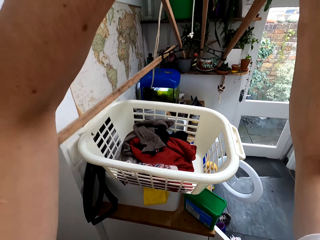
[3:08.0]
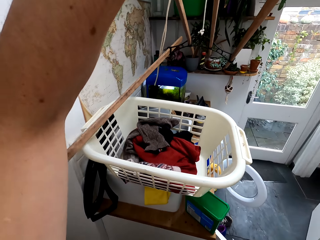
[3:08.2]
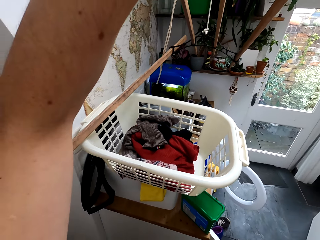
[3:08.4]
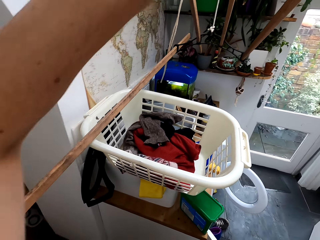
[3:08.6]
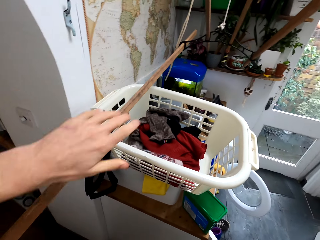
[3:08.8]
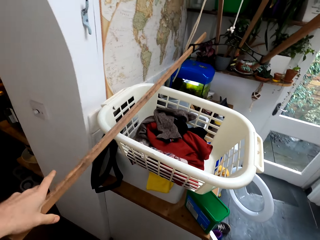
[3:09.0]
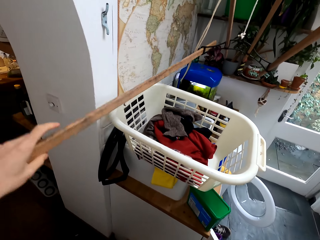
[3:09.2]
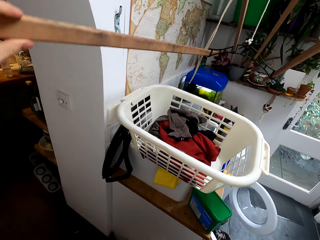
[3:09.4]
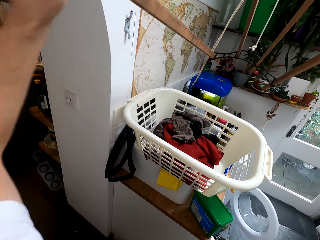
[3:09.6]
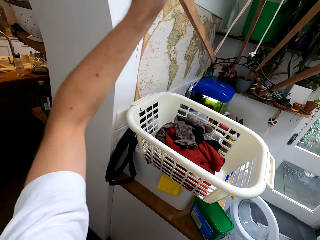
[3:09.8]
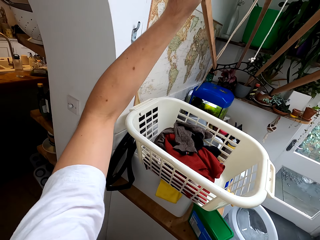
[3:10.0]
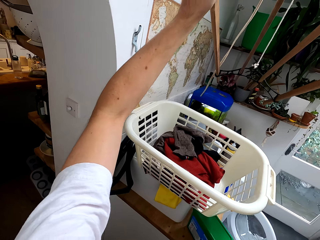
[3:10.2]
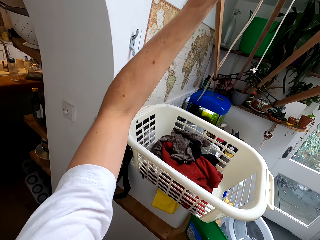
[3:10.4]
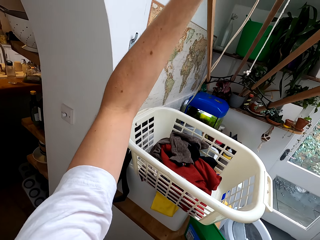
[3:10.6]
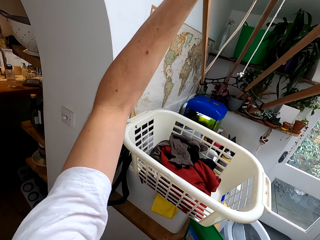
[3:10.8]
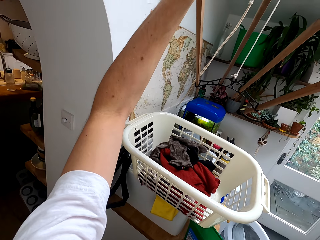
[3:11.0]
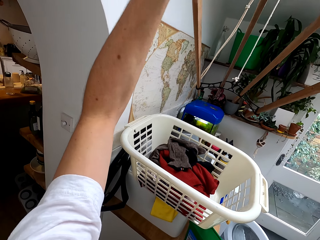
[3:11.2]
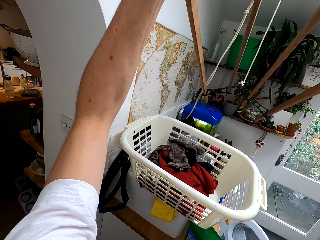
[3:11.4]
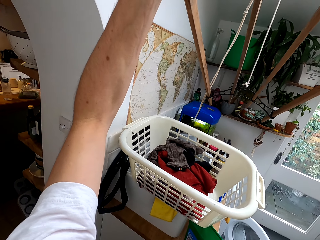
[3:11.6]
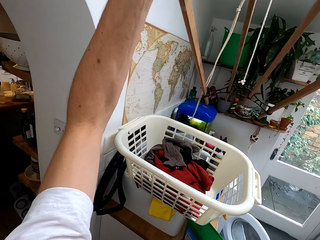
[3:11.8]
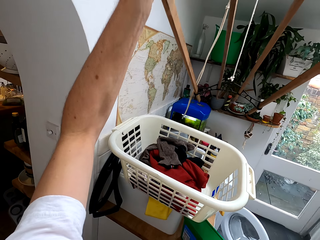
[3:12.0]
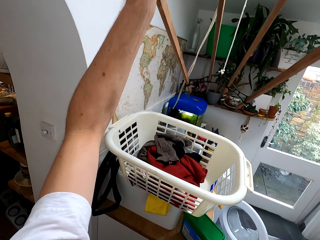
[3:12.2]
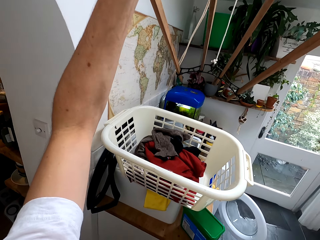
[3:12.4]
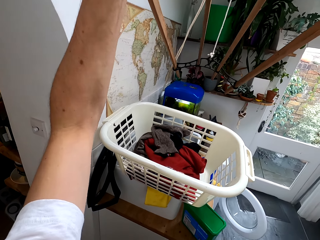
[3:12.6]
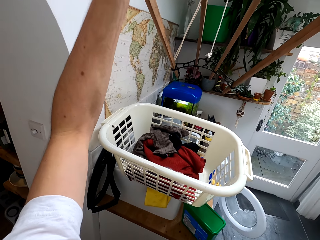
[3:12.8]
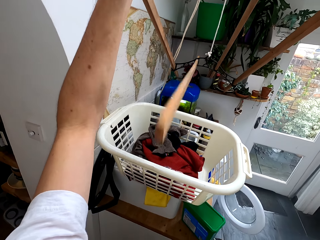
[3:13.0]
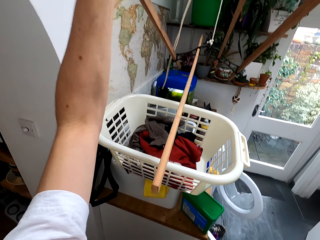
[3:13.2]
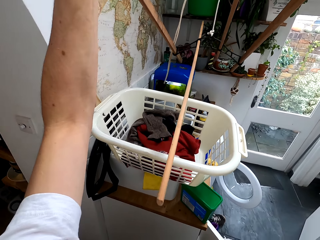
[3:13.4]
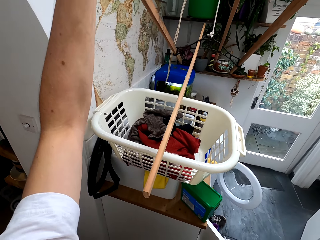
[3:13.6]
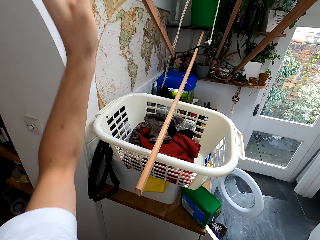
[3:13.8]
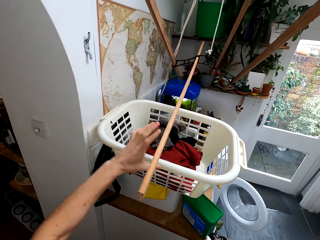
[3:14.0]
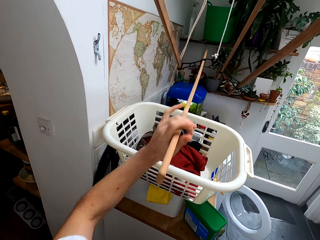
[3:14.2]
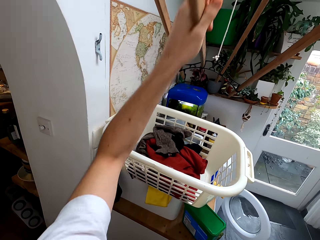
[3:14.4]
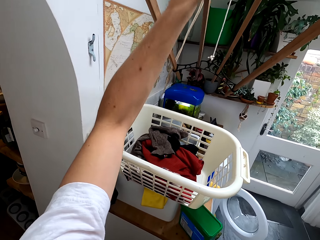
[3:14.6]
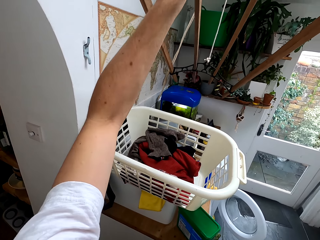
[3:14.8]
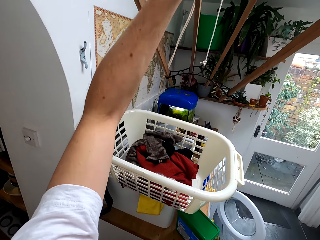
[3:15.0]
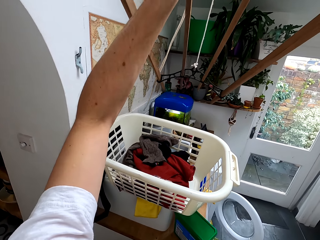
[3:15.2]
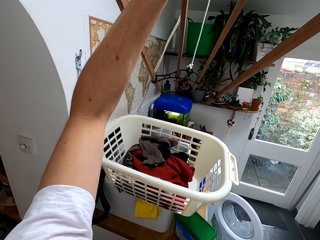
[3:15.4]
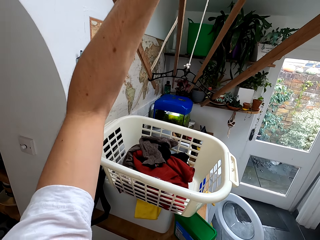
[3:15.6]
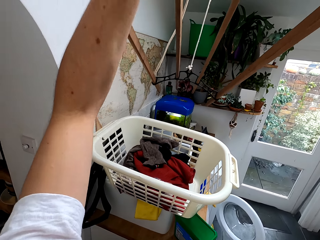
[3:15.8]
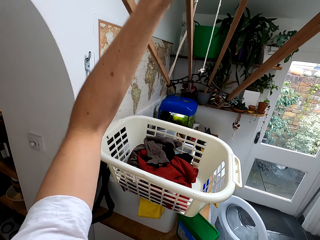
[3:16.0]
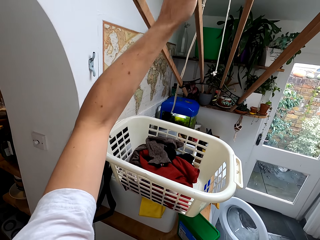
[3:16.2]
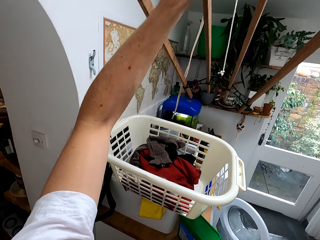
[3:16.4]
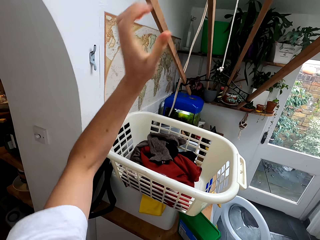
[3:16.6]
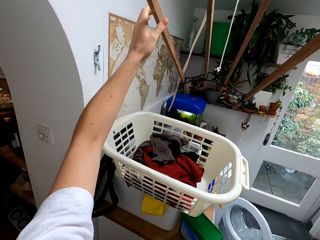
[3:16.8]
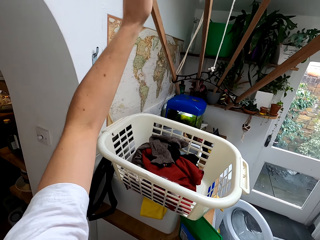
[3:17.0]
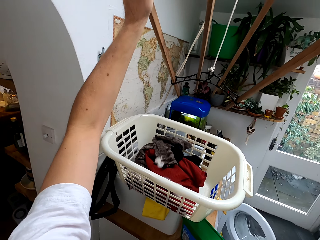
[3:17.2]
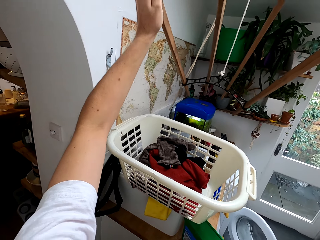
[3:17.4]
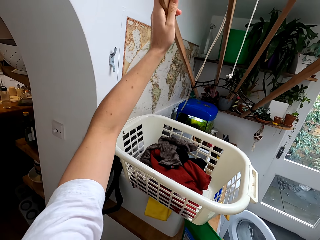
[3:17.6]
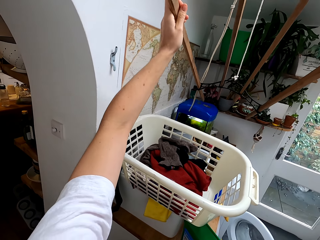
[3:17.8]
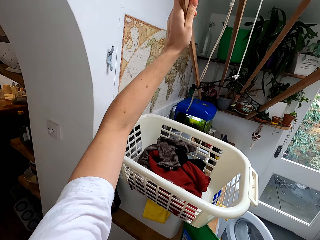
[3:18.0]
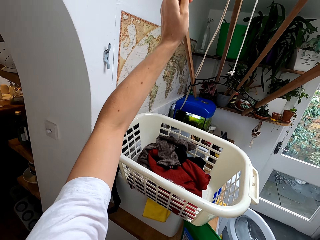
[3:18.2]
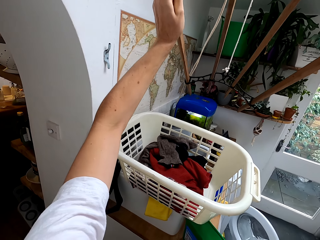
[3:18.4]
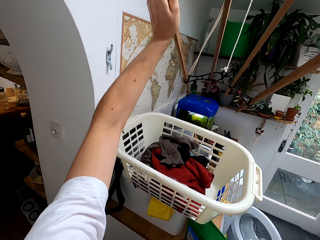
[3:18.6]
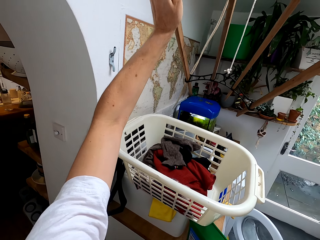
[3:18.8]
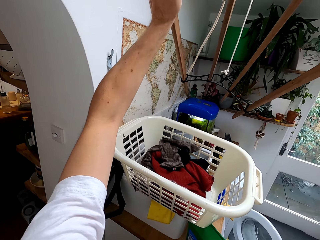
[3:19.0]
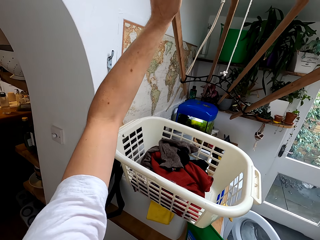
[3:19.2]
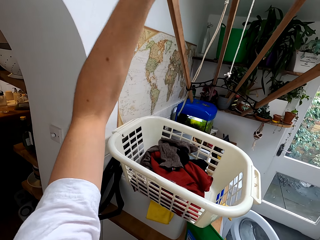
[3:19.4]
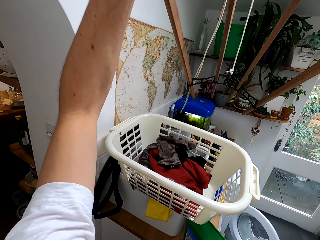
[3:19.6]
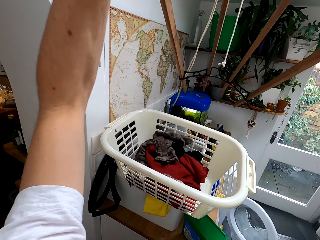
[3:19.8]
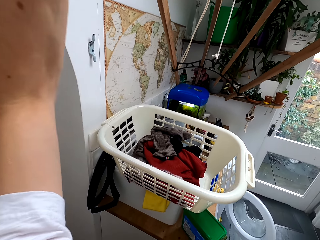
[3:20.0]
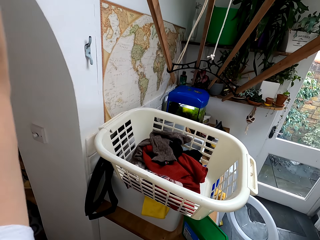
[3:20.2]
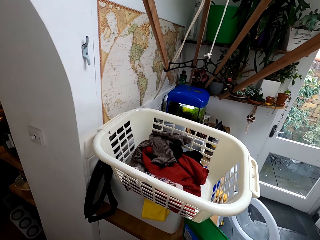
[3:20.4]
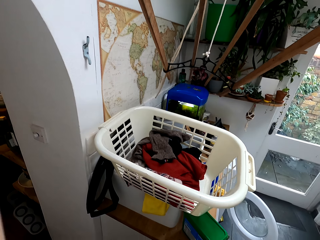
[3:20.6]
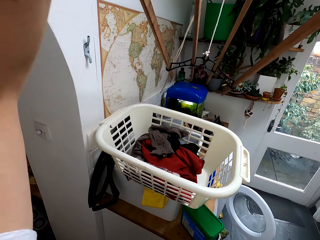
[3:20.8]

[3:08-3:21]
The camera wearer moves the wood. They hold the wood. They move the wood. They hold the wood.

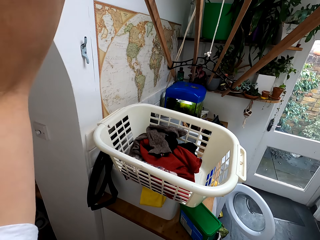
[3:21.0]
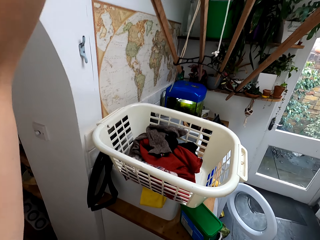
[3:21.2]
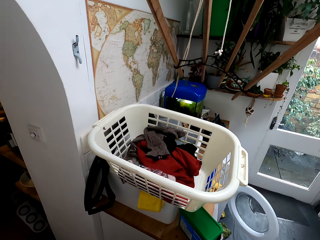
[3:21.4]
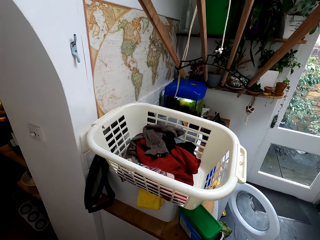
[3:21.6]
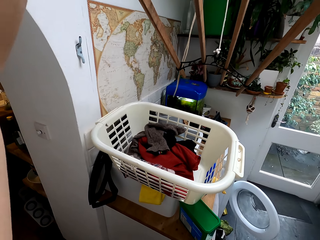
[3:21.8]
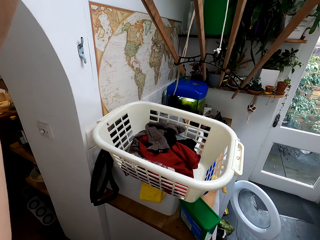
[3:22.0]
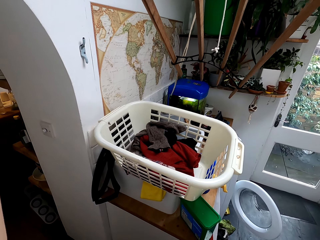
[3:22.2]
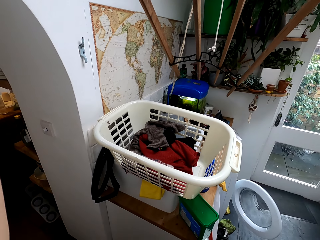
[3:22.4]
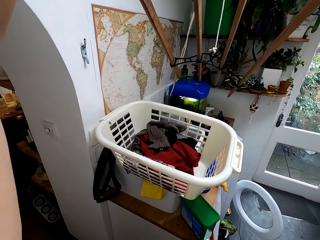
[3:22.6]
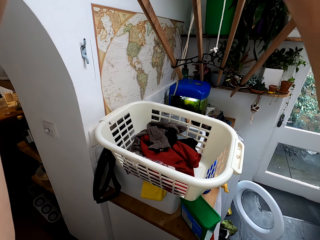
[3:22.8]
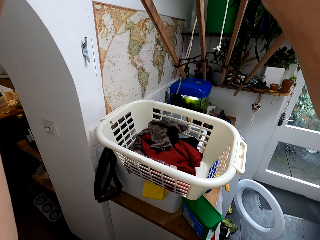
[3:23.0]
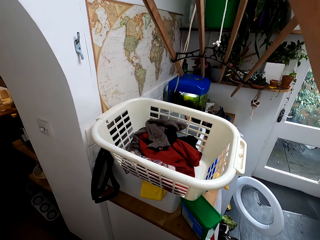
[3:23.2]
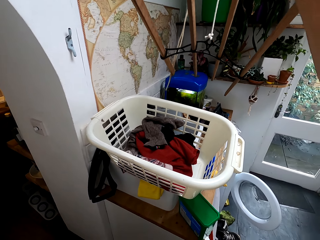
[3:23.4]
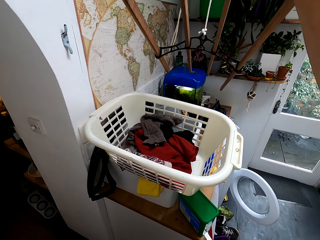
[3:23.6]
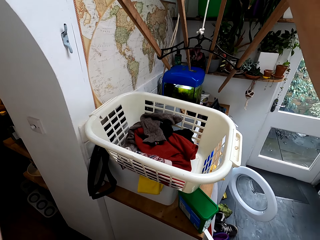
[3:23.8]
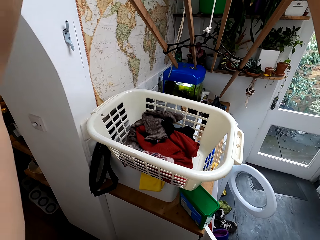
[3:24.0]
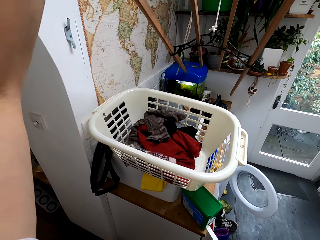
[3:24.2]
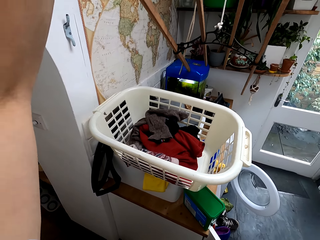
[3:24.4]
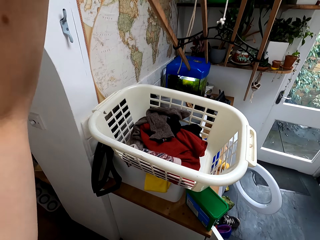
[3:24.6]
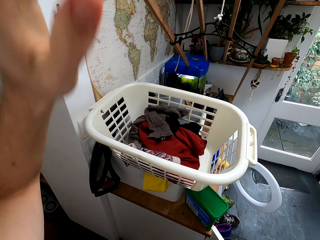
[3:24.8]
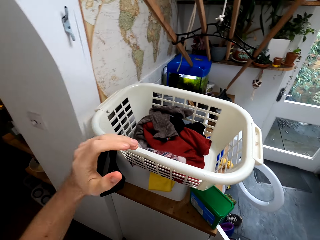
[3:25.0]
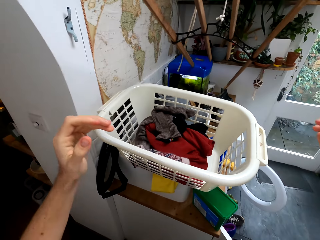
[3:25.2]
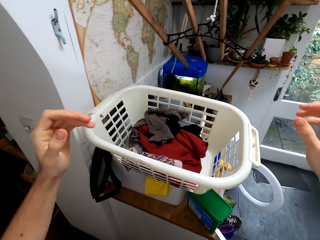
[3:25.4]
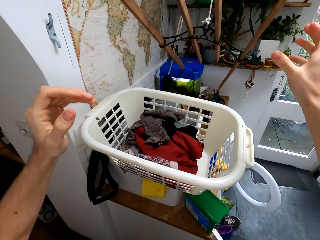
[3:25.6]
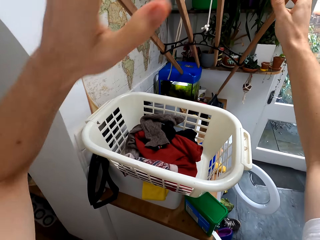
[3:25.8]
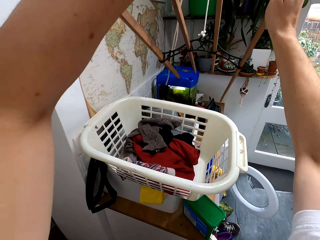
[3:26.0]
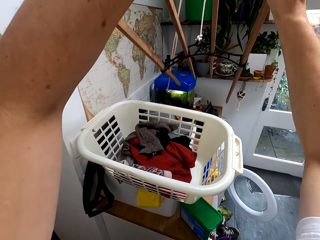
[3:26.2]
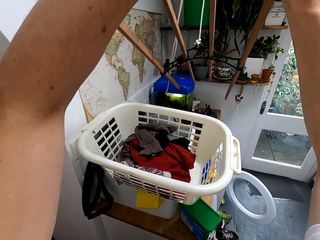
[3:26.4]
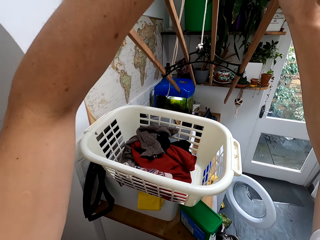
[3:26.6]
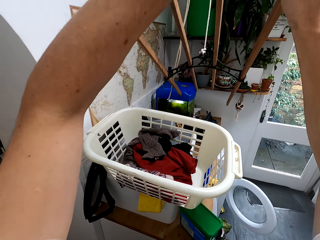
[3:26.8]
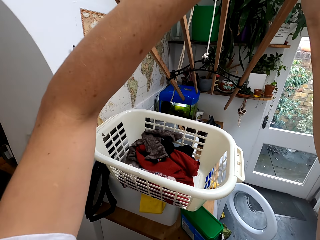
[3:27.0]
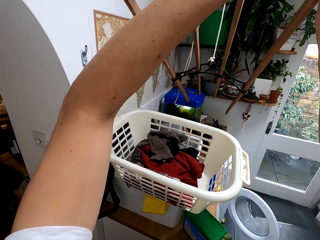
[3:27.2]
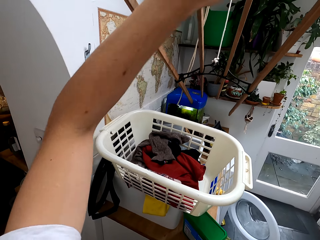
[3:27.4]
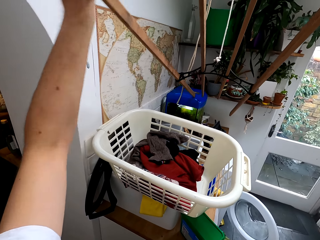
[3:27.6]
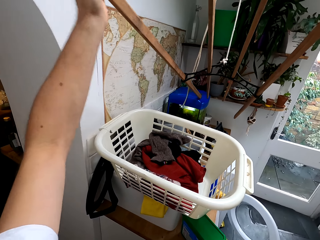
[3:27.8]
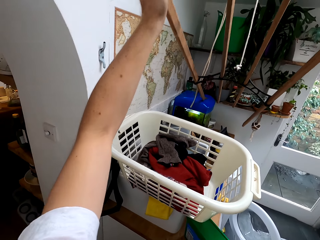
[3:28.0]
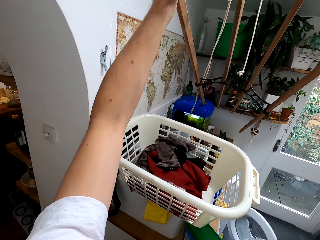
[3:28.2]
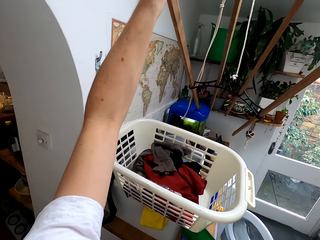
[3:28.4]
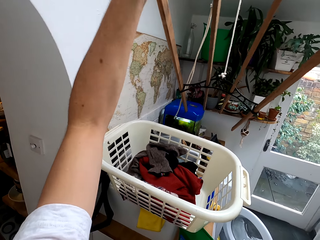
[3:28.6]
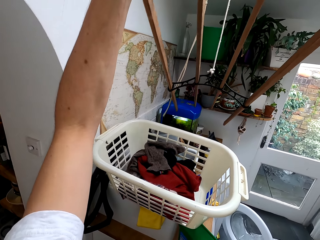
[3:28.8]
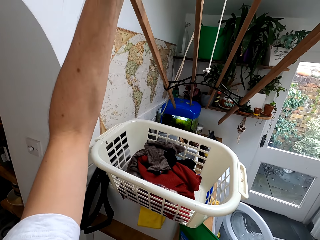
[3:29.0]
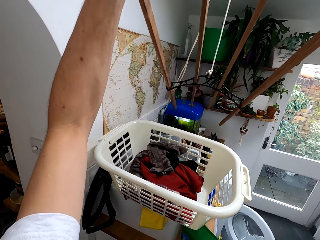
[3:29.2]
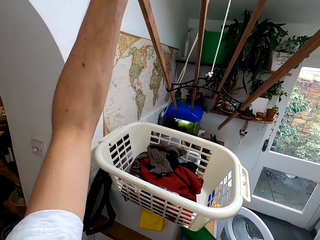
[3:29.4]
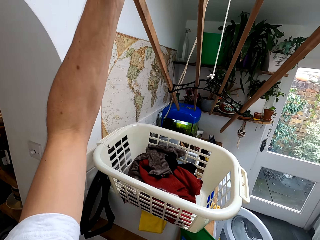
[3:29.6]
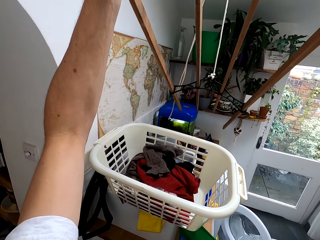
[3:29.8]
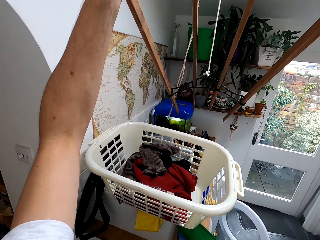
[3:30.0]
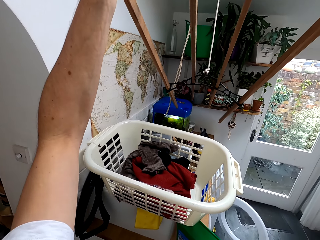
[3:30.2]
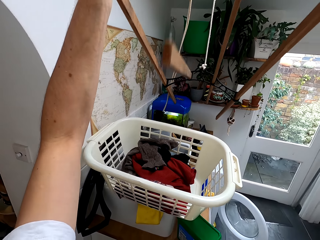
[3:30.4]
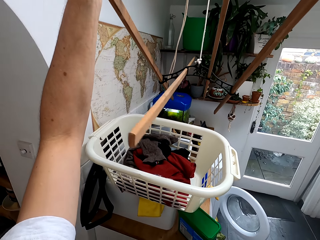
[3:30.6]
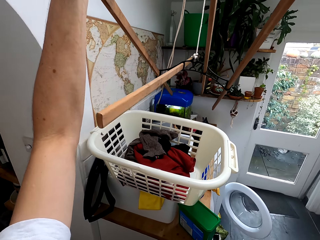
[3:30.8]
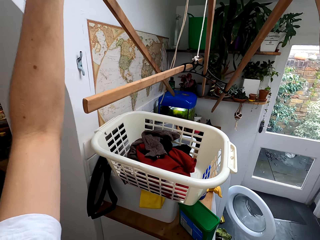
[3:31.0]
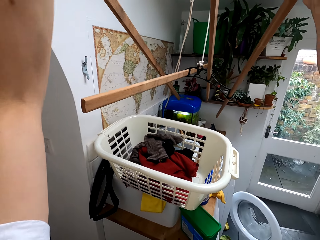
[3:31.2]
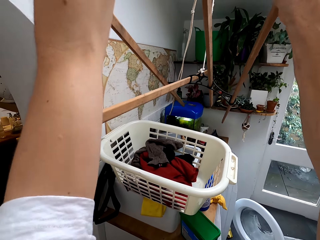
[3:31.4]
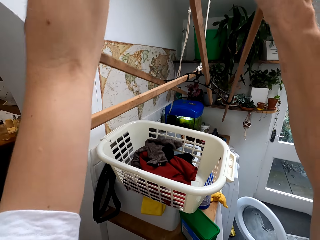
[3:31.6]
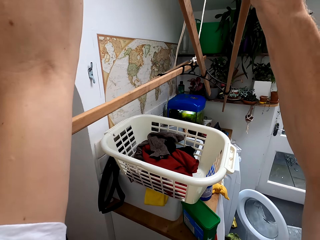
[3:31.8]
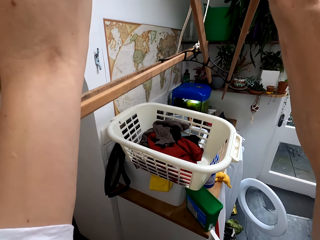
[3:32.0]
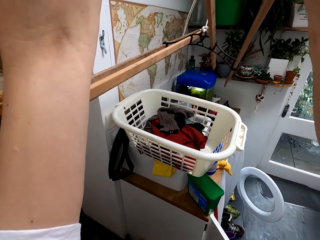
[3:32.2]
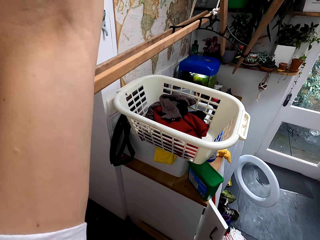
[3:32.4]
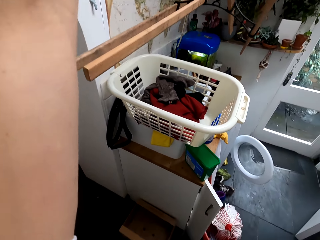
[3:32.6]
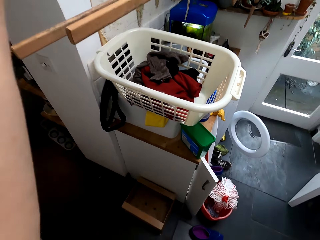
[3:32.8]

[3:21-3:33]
The camera wearer holds the wood. They talk. They hold the wood. They fix the wood.
